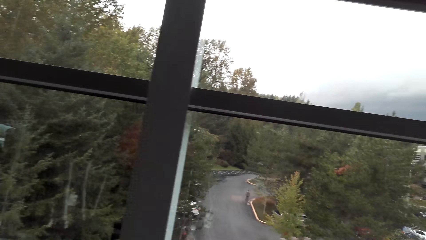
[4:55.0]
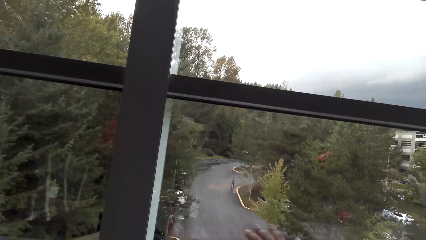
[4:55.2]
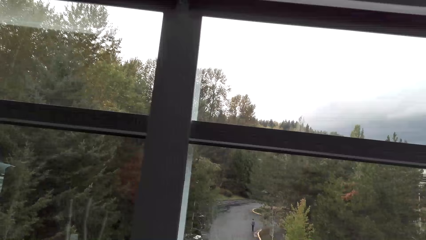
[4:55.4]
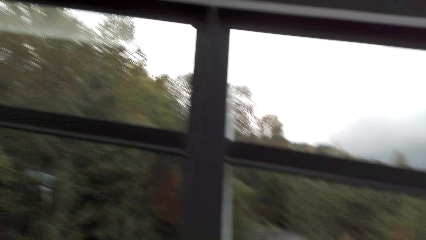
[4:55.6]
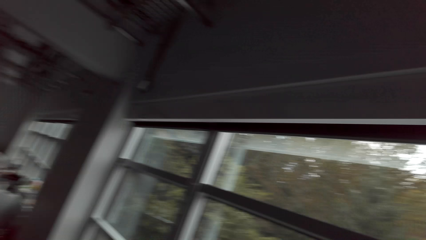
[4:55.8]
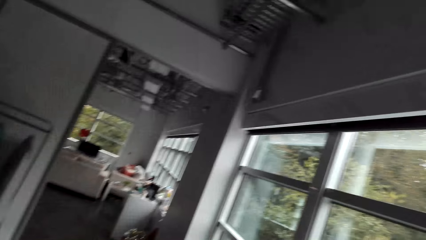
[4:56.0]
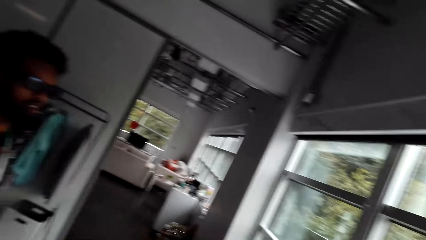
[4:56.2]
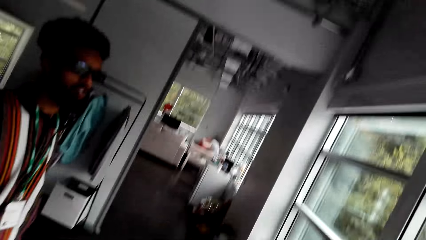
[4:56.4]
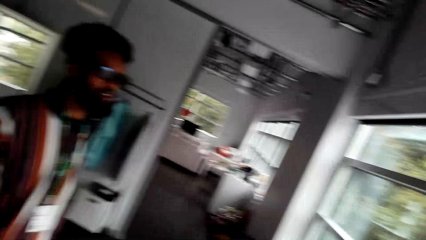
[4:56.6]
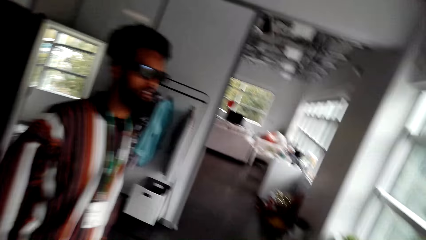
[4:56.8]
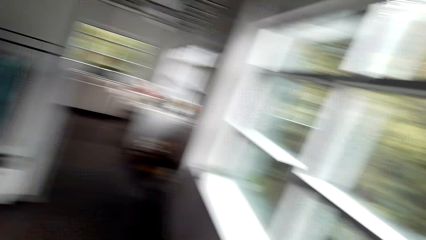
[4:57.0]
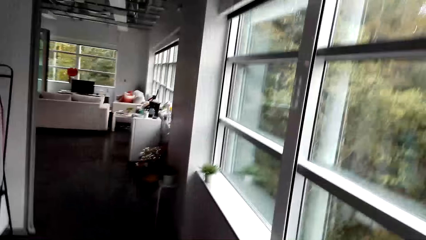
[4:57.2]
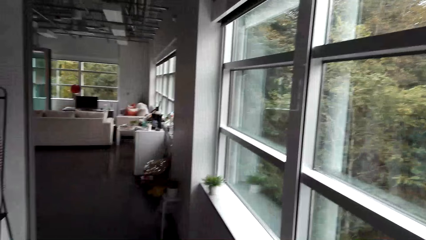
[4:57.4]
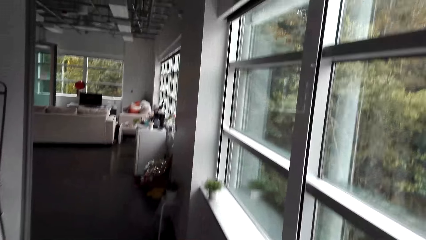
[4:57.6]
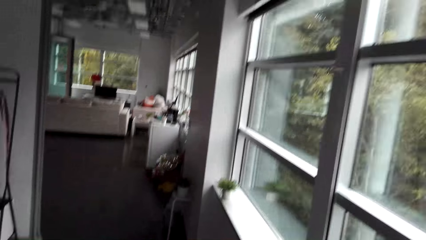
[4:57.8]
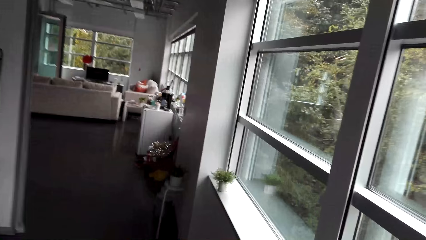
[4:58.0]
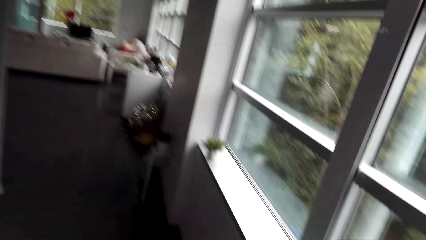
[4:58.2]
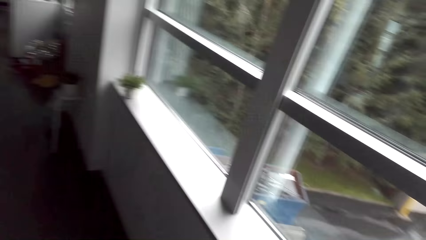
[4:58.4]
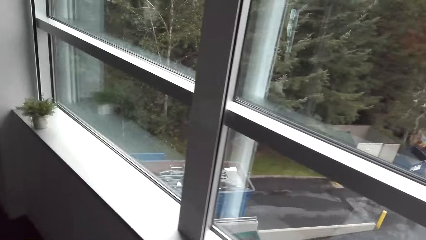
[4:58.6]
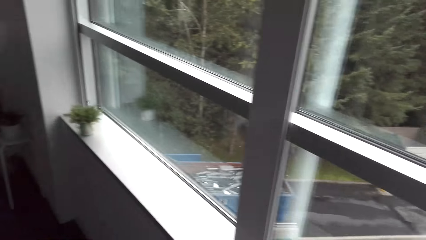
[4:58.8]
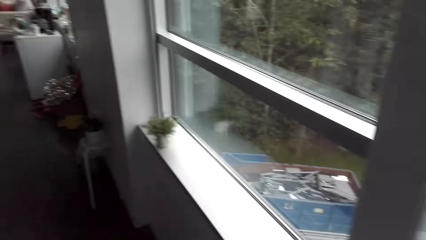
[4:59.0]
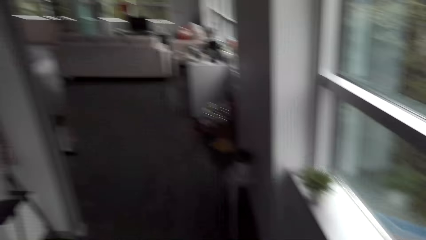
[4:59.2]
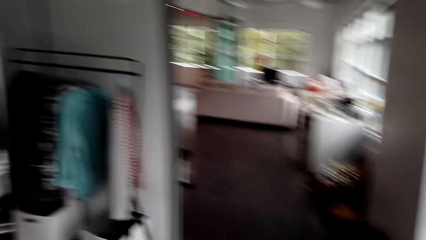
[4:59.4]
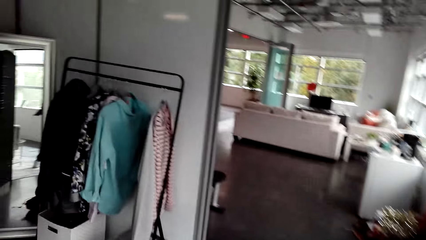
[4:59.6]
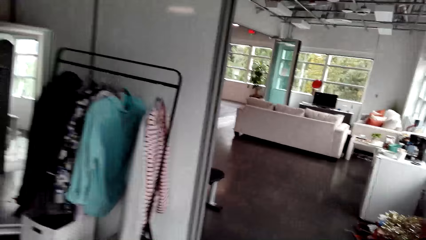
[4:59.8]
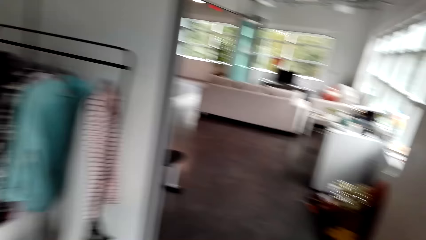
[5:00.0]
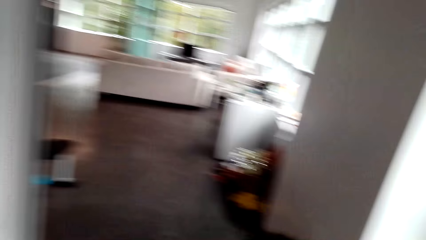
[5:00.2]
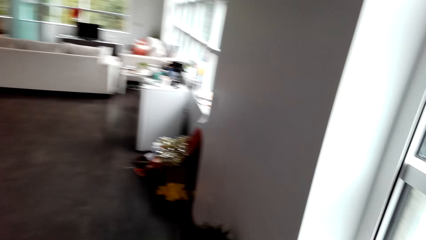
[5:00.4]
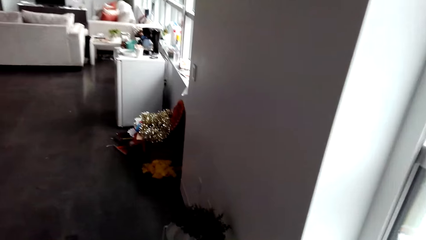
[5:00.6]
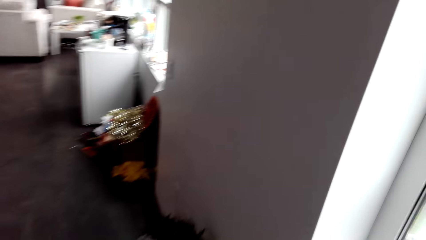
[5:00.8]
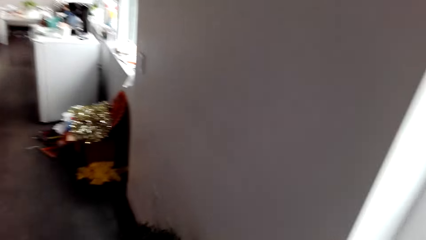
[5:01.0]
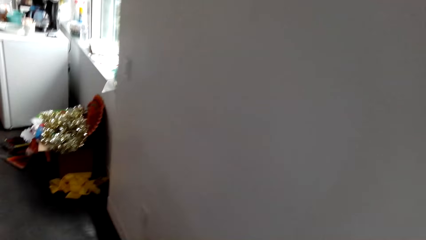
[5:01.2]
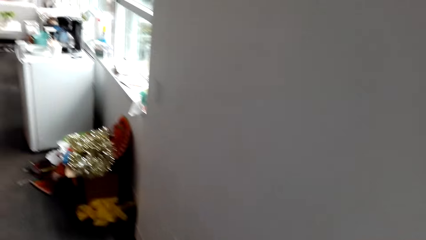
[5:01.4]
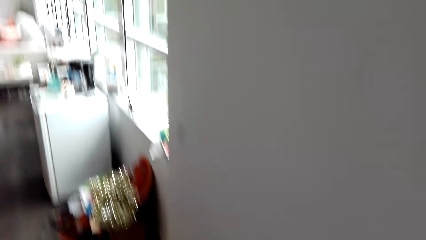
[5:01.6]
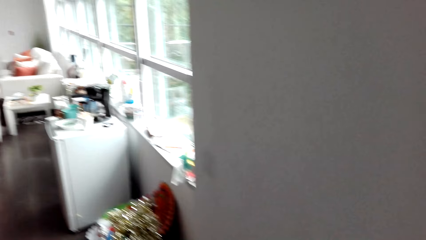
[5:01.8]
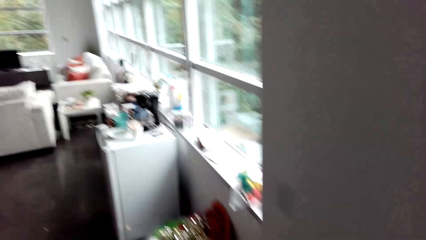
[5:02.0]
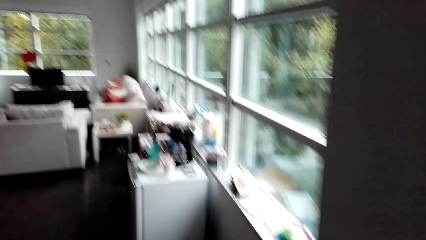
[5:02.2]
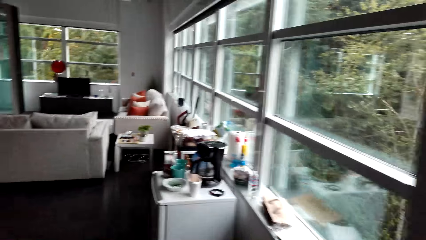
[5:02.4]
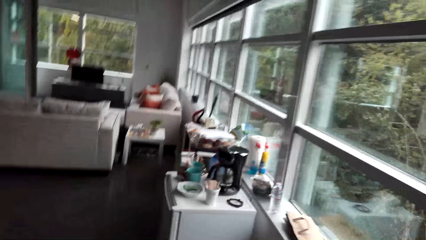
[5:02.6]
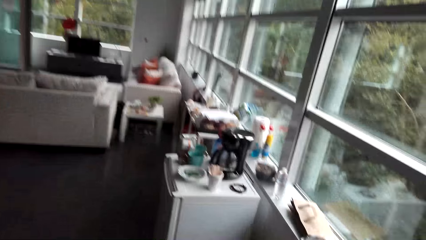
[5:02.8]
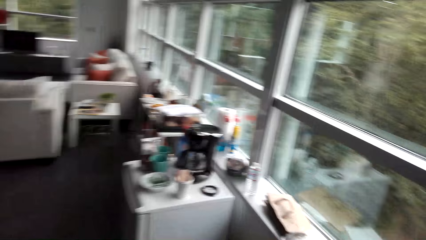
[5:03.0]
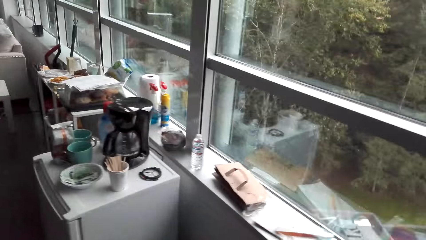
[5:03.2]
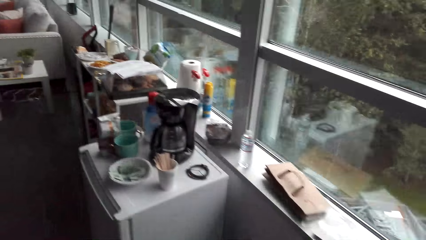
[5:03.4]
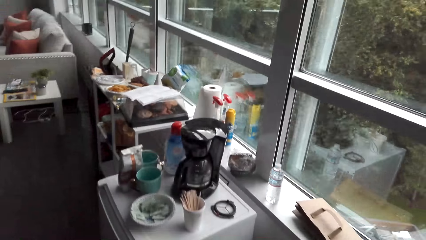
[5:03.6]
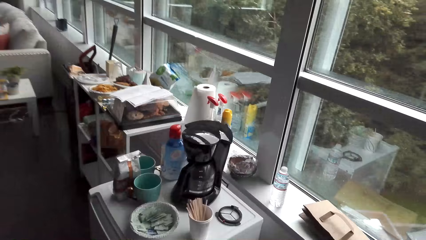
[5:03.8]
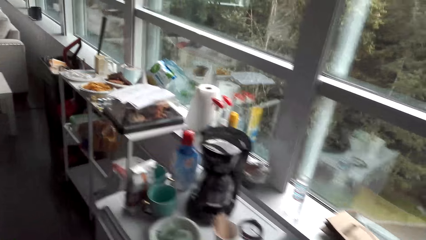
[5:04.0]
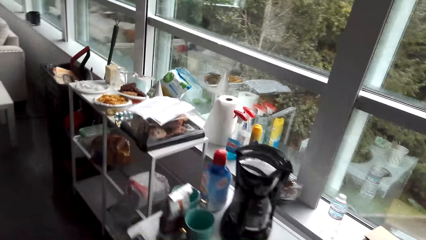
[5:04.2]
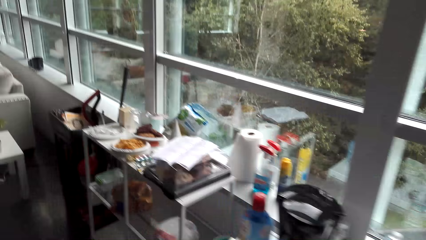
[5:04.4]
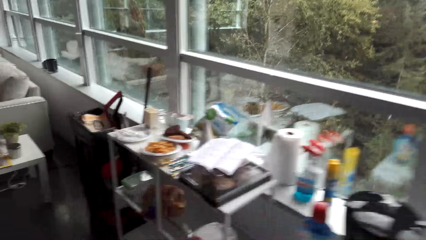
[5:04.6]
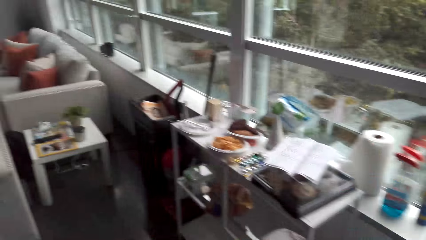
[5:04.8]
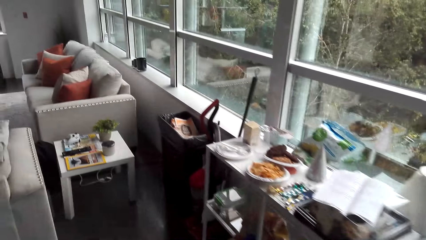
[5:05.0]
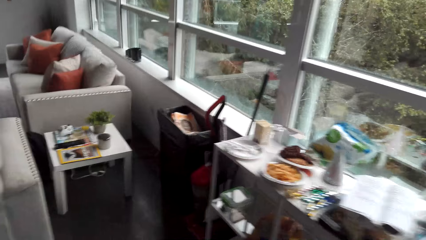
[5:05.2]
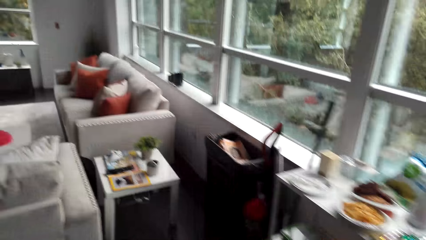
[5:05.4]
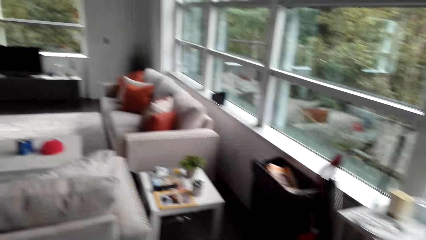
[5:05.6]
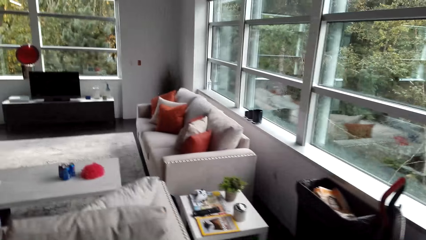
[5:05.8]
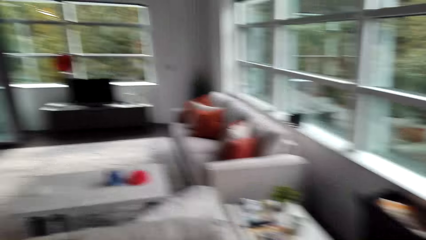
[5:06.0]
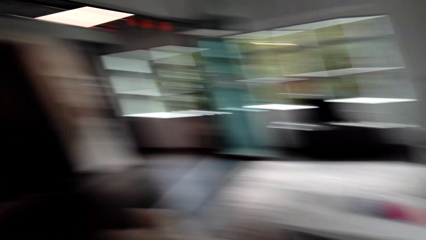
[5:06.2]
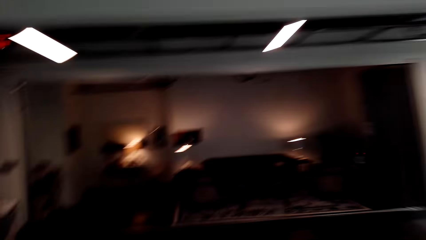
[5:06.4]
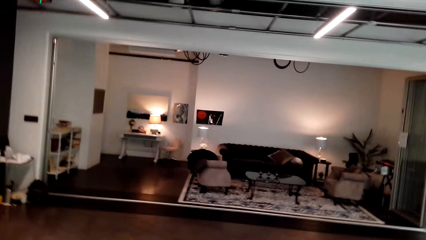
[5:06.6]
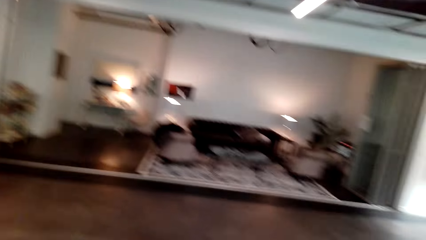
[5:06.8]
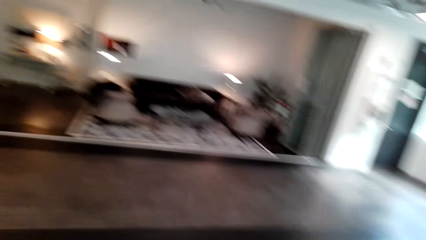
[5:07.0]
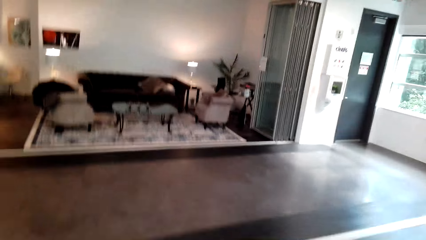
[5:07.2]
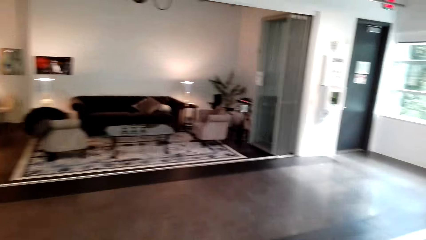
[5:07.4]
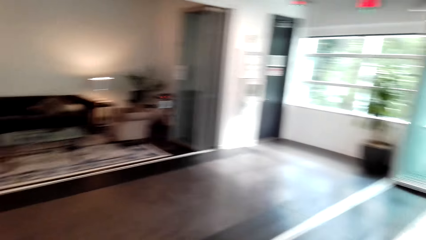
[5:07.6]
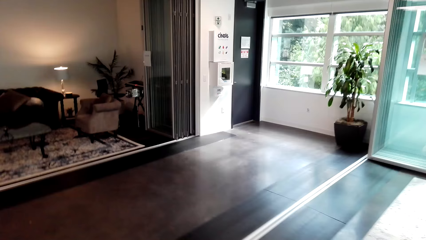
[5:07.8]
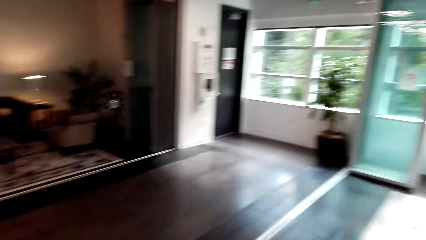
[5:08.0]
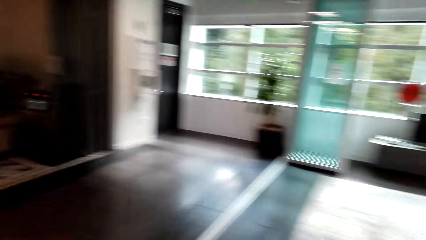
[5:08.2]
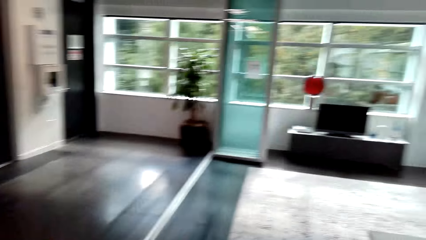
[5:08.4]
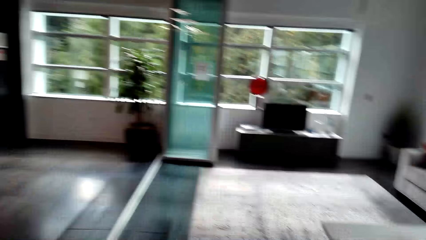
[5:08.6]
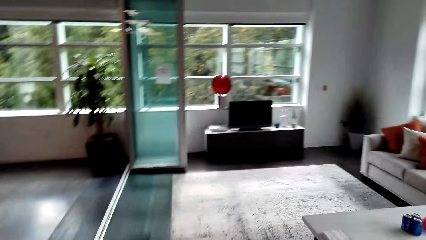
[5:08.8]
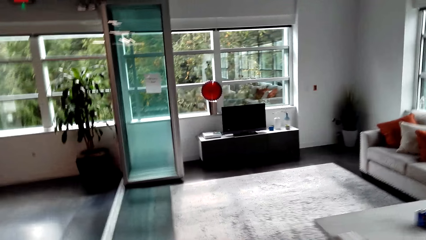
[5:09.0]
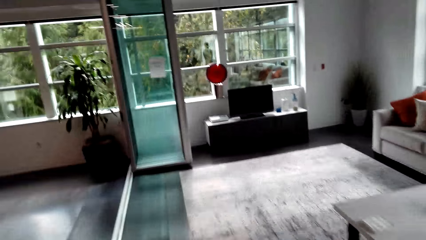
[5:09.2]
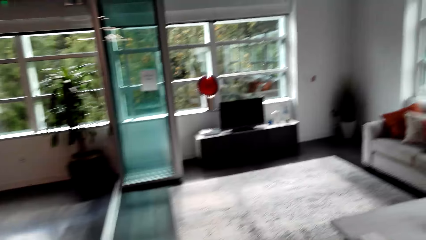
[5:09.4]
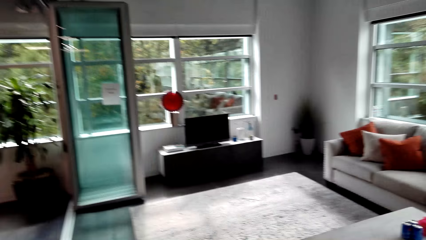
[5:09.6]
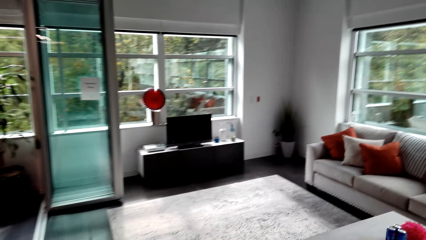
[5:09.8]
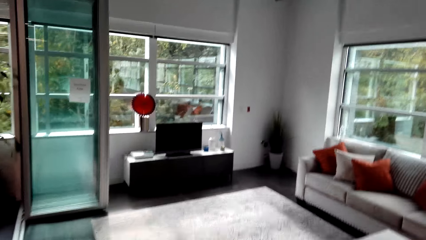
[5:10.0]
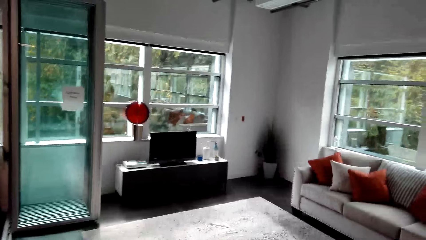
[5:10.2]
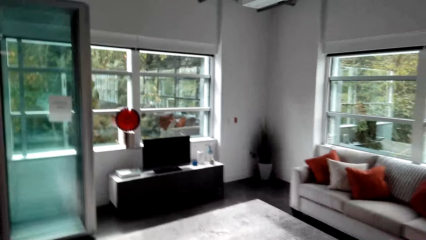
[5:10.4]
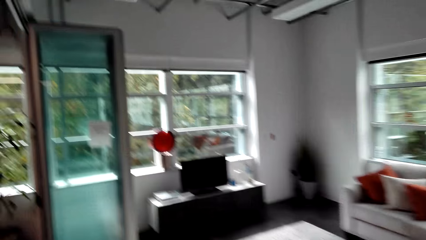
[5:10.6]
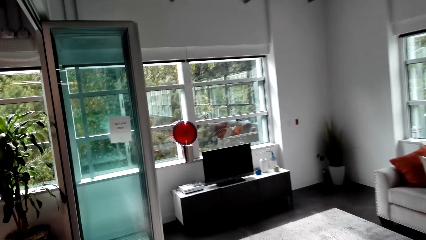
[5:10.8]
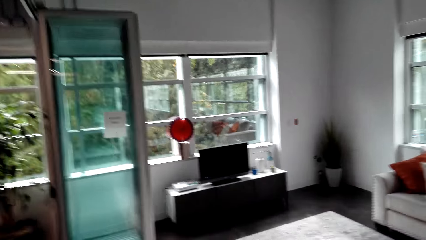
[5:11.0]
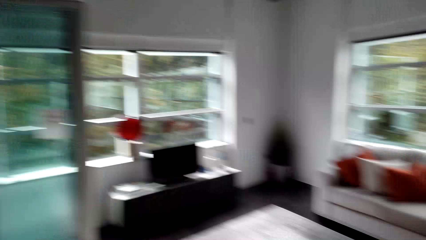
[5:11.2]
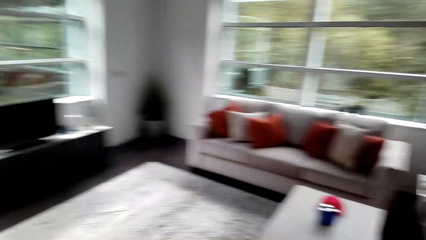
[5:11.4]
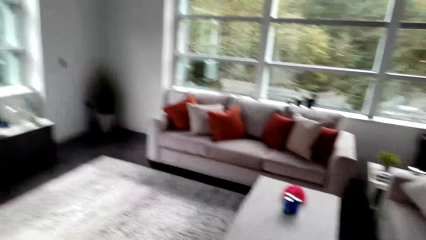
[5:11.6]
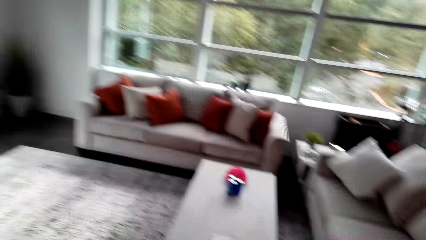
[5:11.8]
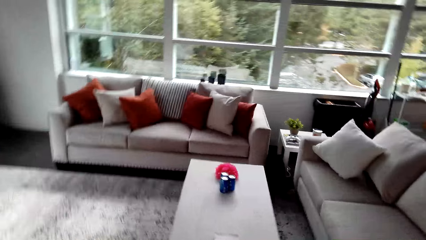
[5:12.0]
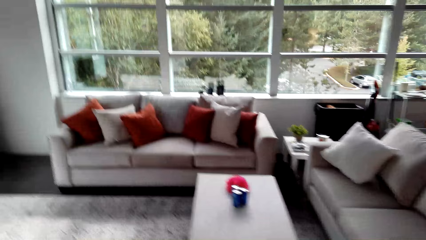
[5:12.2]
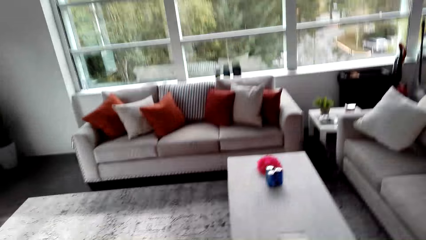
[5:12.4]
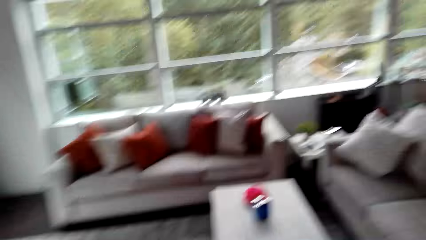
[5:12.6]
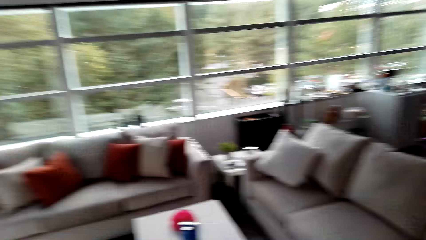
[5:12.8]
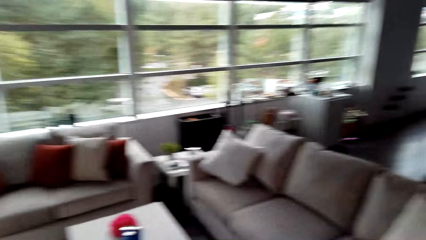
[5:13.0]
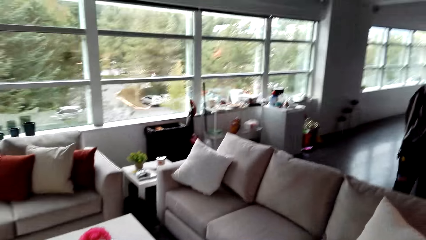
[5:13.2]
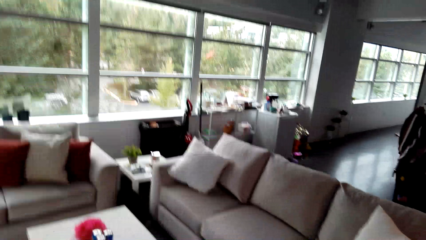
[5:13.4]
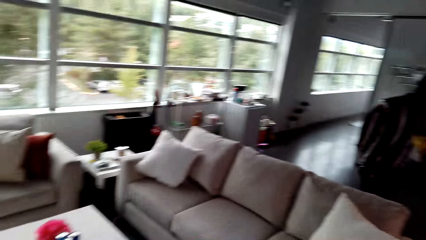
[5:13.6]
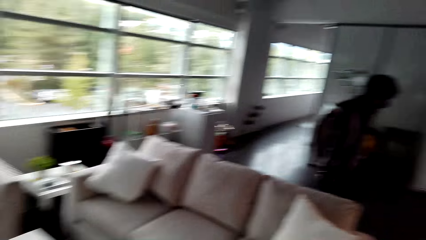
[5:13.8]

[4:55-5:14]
The camera wearer watches the background. A person walks in the house. The camera wearer walks in the house. They walk.
